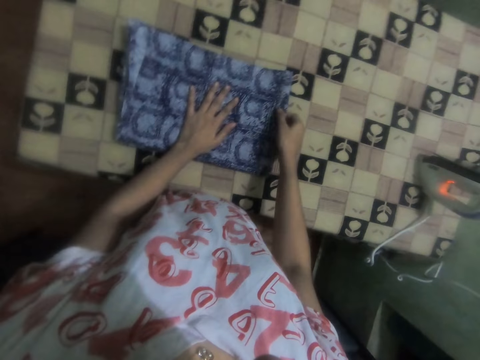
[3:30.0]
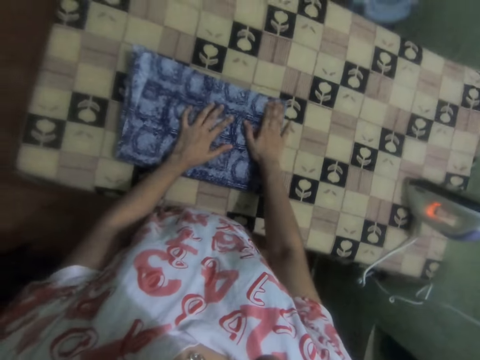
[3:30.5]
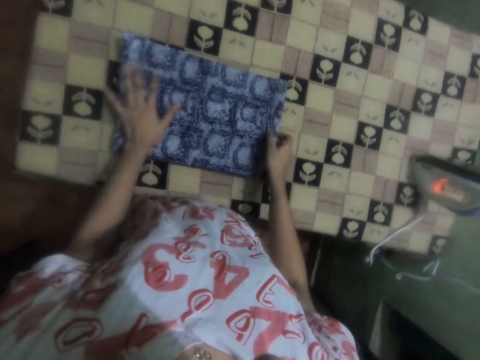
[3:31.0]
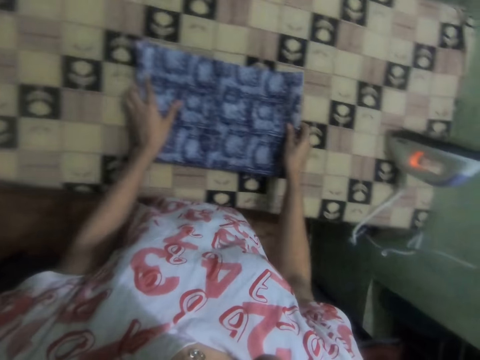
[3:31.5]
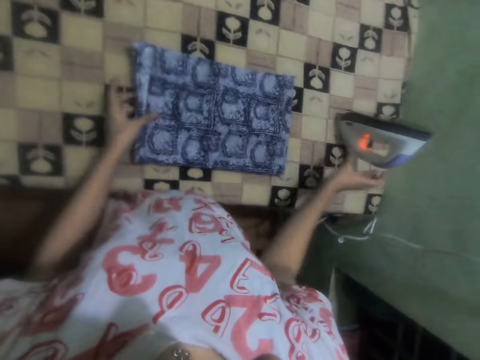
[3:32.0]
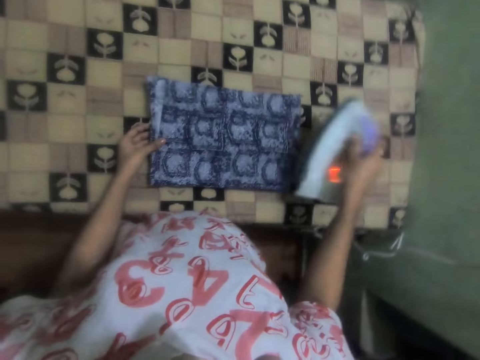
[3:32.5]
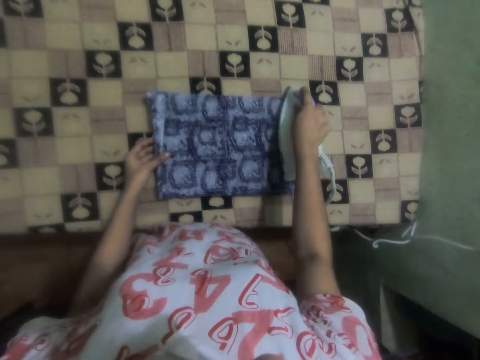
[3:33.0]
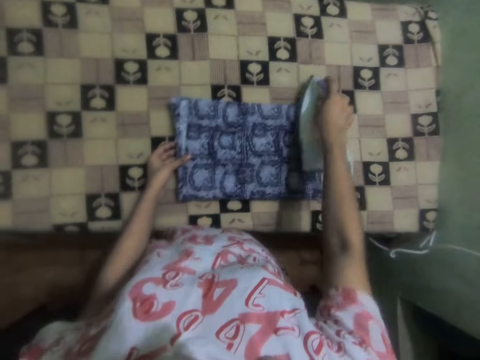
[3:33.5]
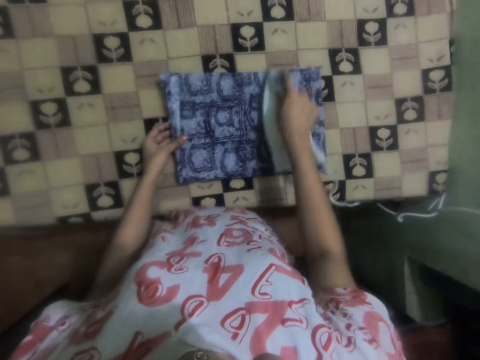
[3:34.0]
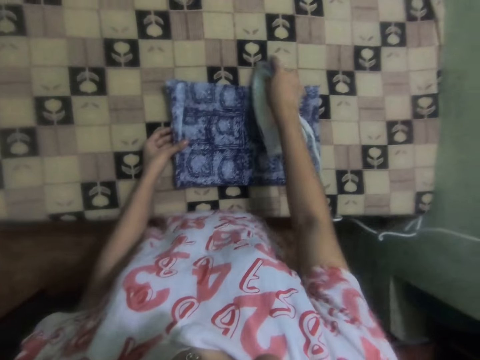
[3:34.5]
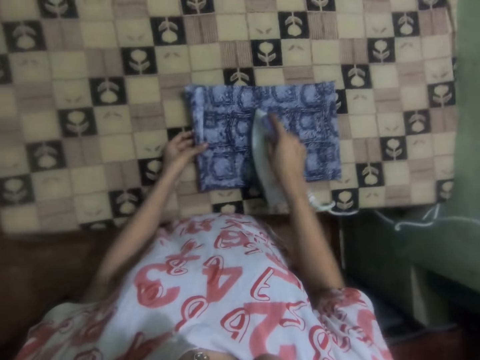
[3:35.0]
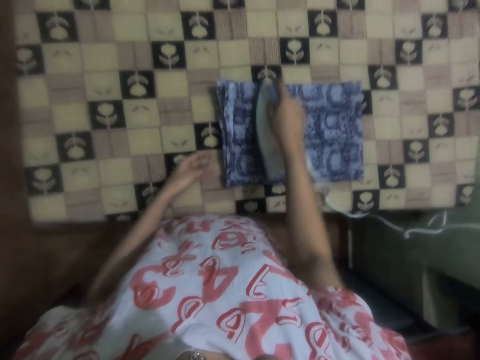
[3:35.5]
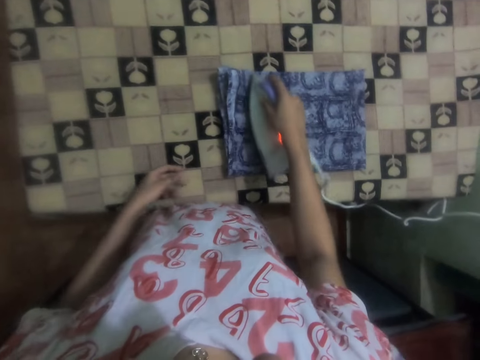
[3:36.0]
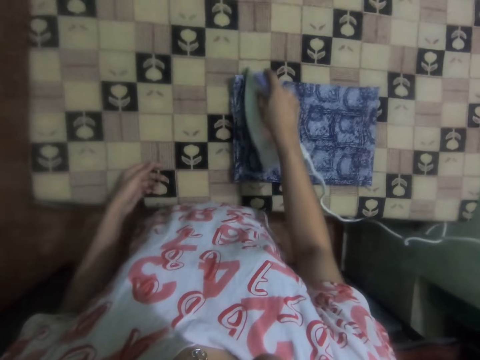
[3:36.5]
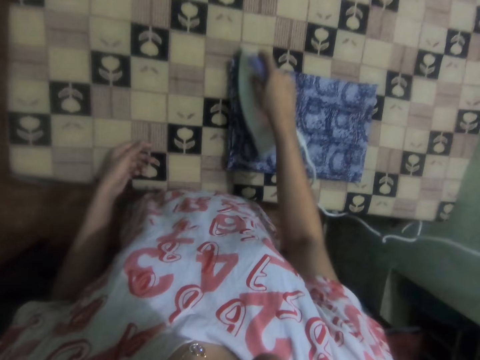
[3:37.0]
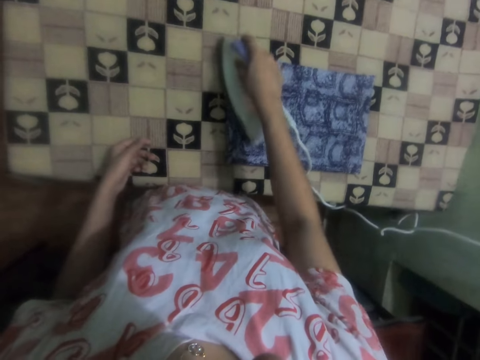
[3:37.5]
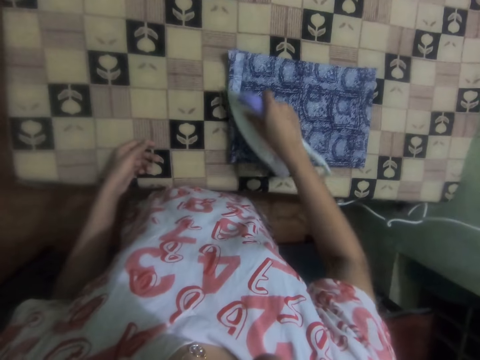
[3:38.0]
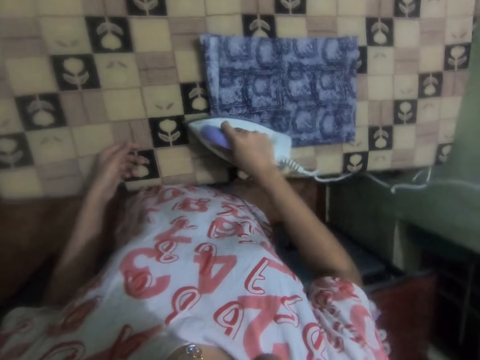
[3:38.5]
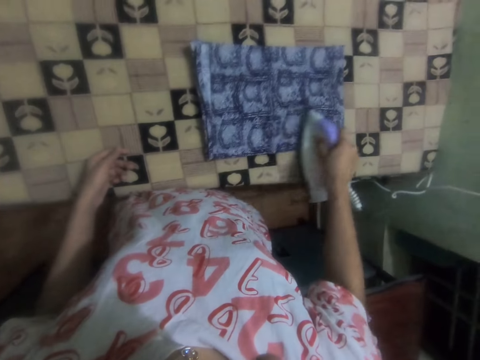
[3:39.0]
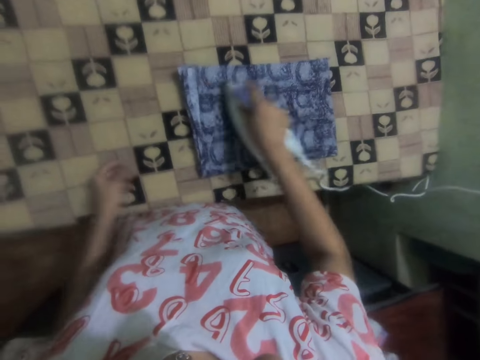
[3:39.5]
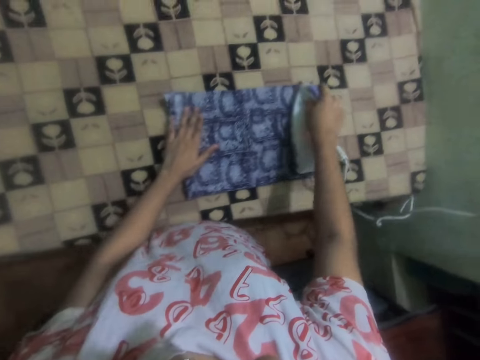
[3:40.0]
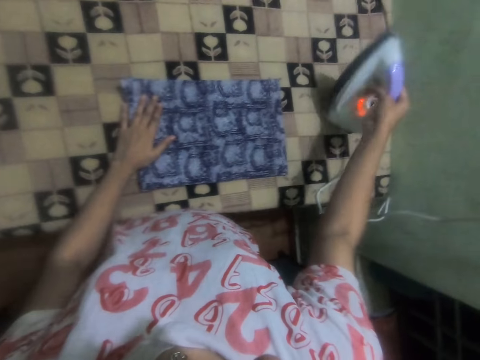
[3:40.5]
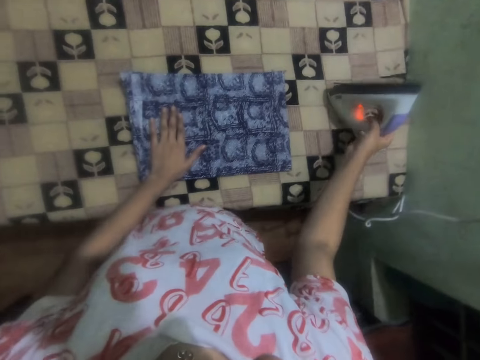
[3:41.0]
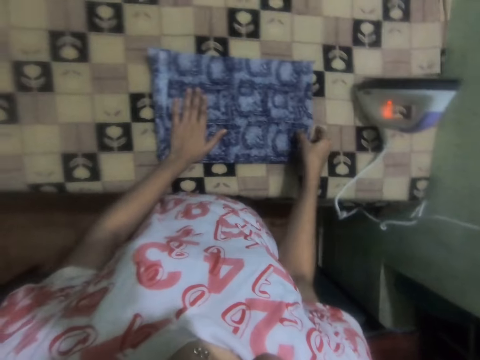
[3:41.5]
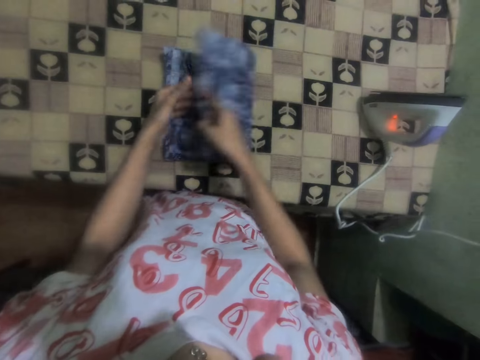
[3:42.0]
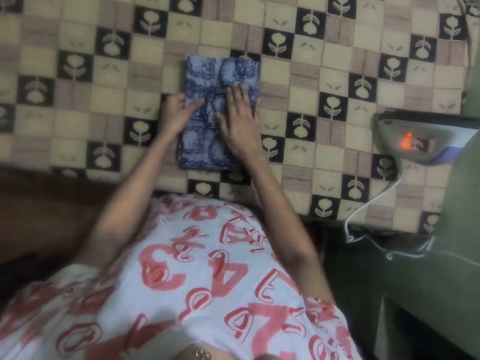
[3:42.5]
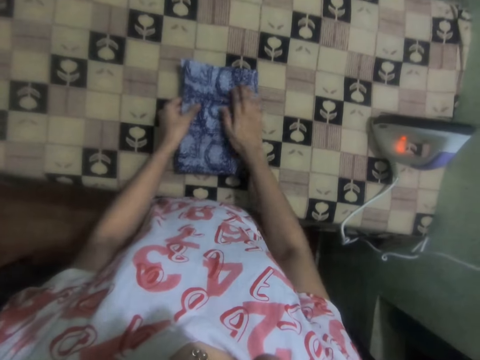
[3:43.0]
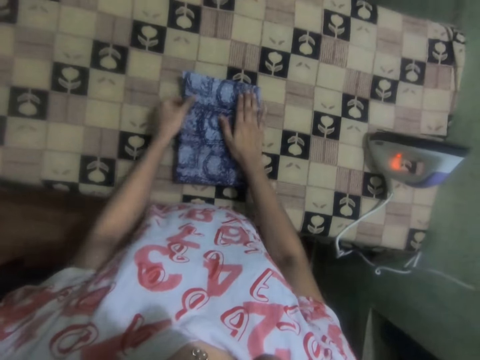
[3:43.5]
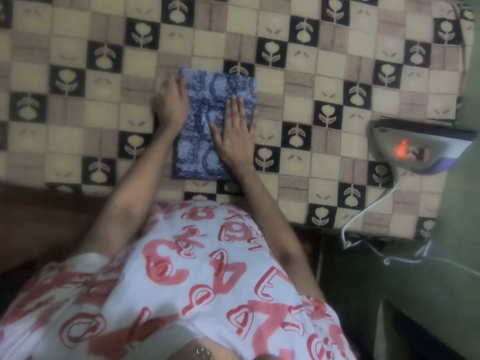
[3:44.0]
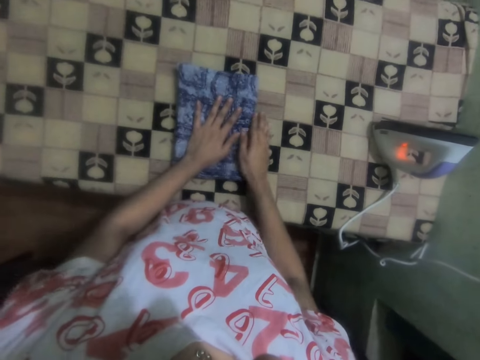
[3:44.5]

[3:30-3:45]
The camera wearer aligns the clothes. They move the clothes on the table. They take the iron box on the table. They iron the clothes with the iron box on the table. They remove the left hand from the clothes. They iron the clothes with the iron box on the table. They lean the left hand on the table. They iron the clothes with the iron box on the table. They put the left hand on the clothes. They put the iron box on the table. They hold the clothes with both hands and fold the clothes. They align the clothes.

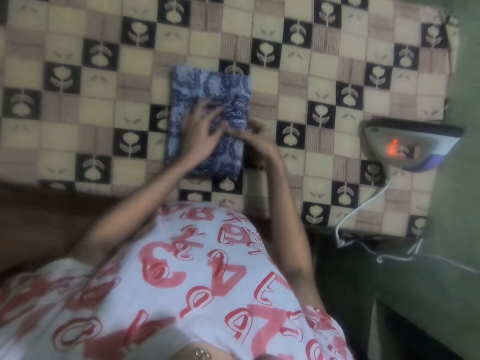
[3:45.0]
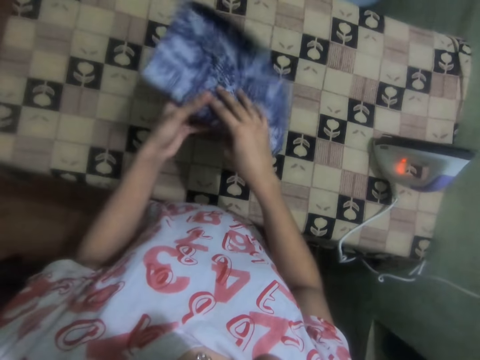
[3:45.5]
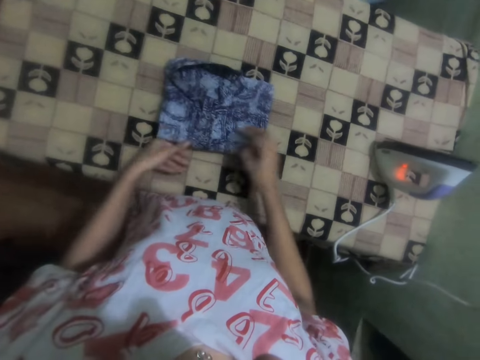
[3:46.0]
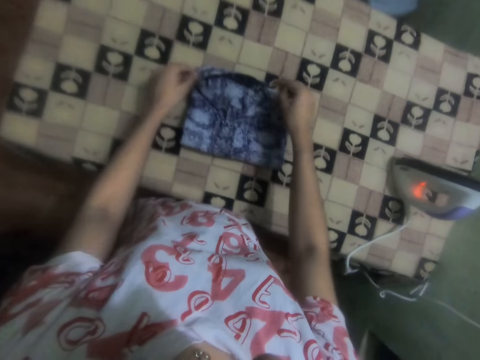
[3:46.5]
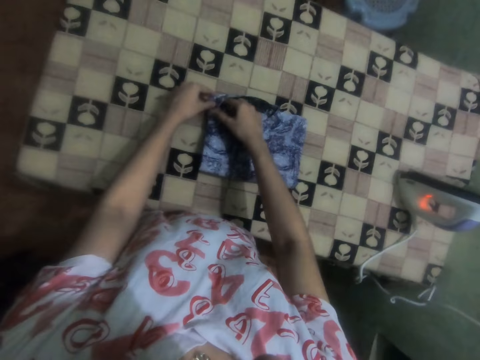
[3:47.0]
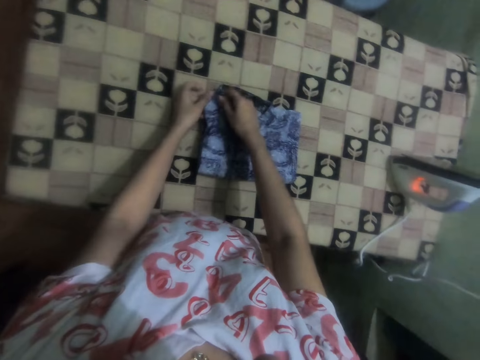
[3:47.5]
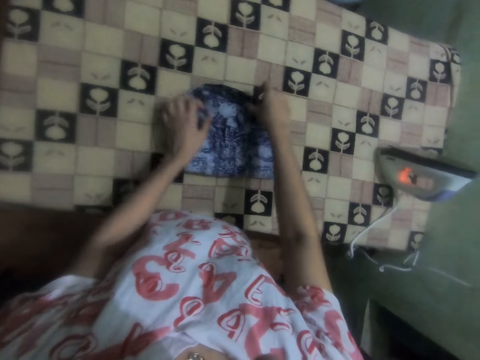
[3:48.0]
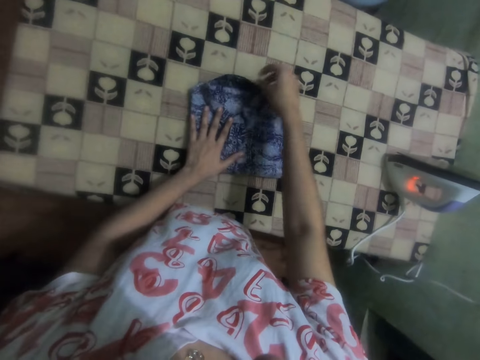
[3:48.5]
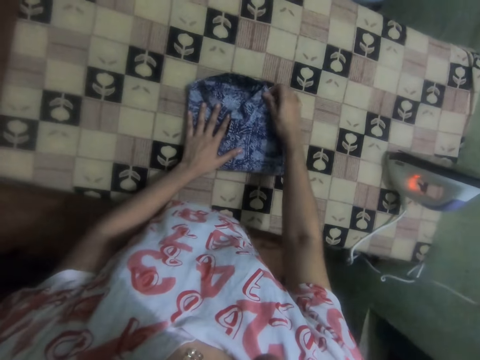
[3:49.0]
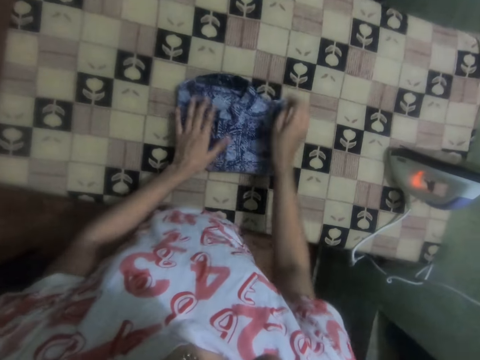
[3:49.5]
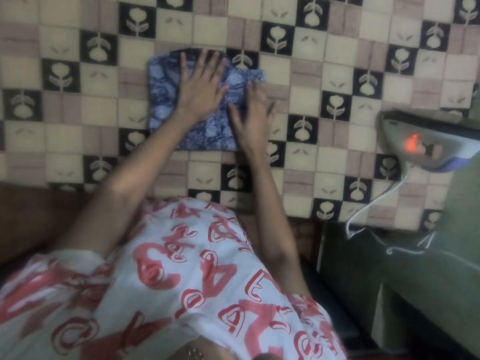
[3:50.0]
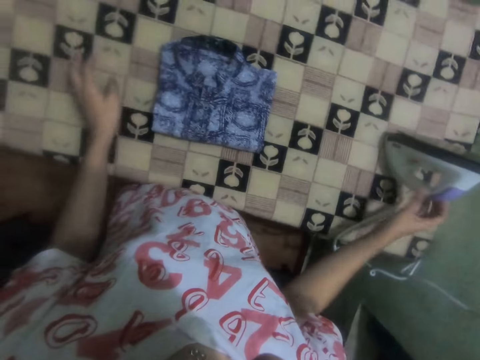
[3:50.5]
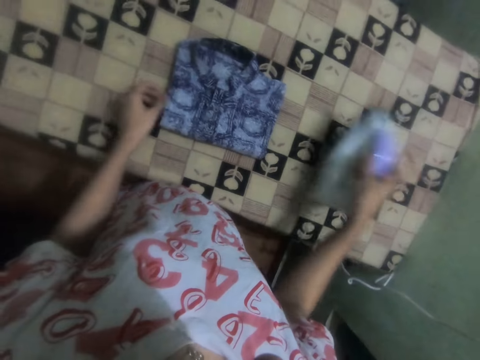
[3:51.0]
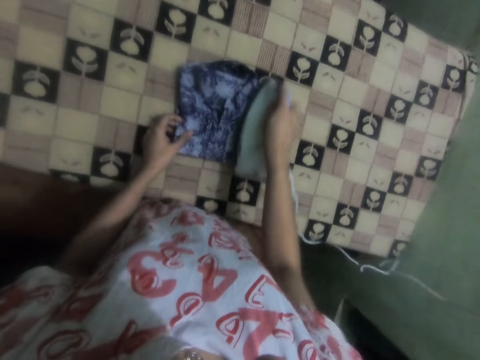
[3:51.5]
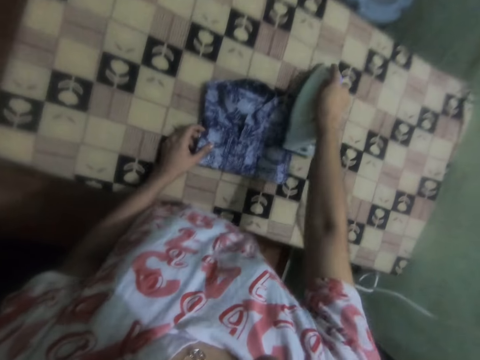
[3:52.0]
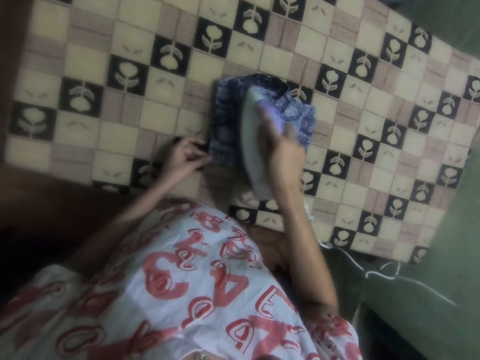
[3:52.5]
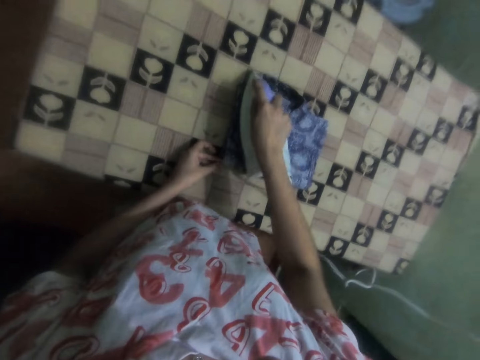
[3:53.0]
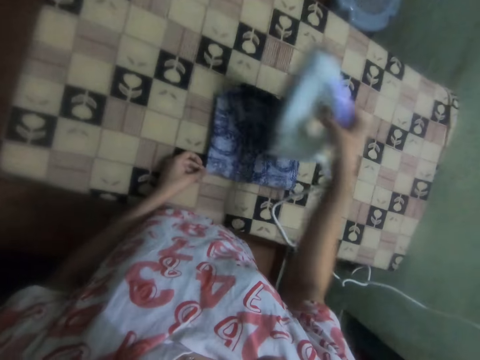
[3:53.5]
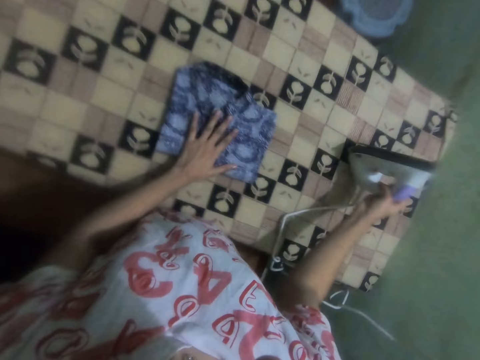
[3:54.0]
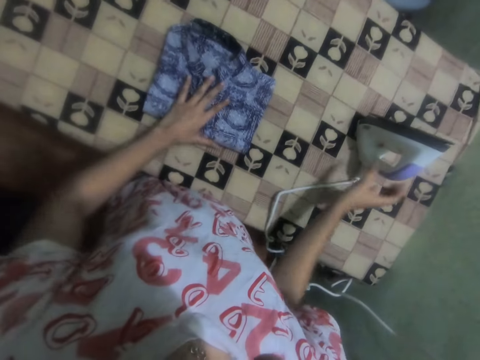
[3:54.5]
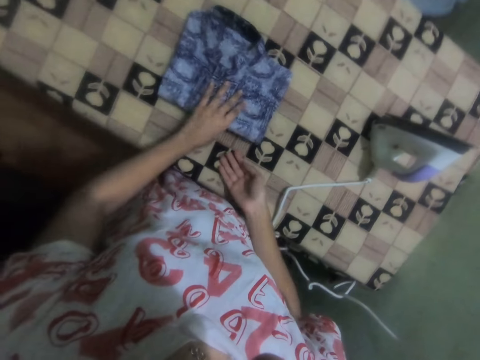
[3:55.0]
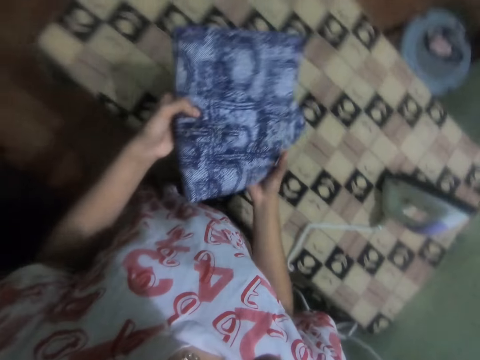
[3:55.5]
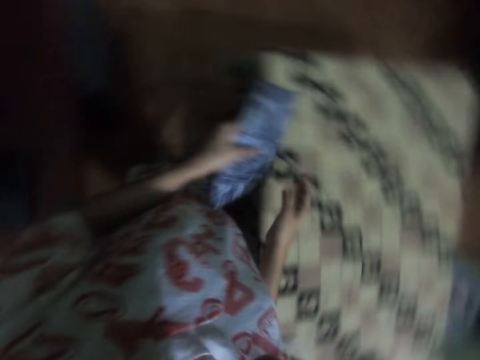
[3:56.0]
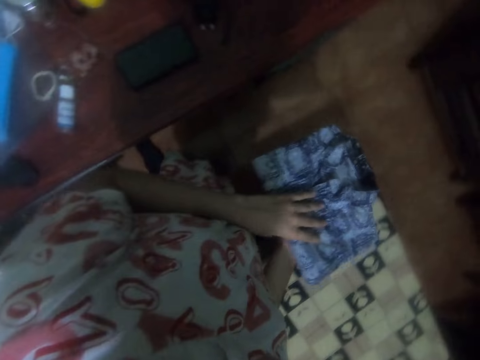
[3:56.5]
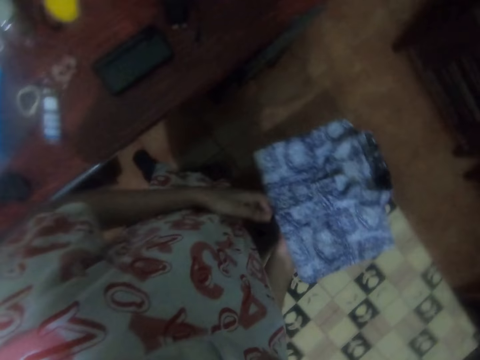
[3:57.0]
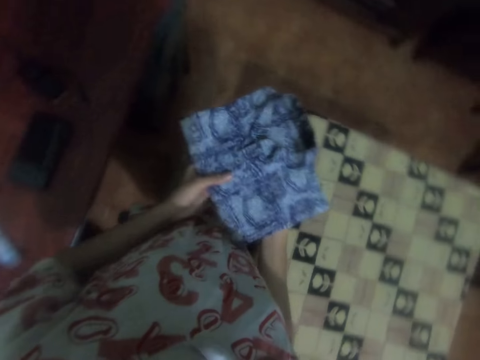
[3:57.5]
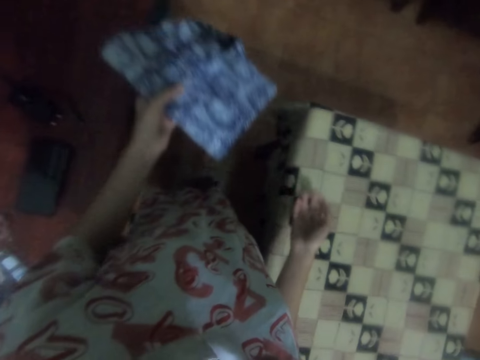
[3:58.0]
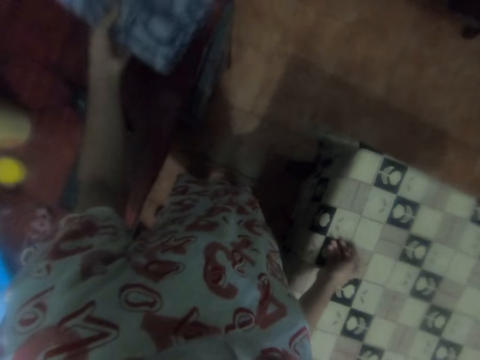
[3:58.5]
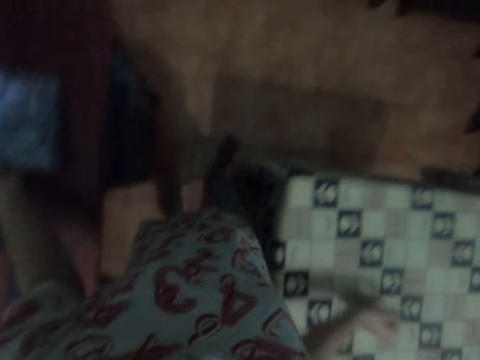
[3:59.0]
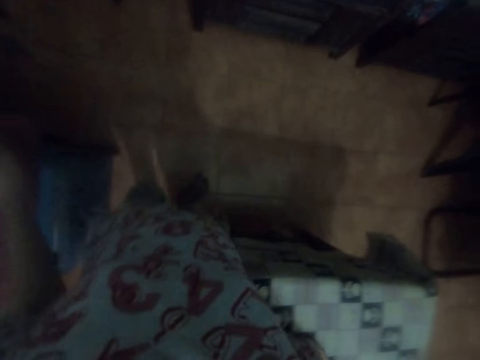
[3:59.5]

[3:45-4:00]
The camera wearer turns the clothes on the ironing board. They put the clothes on the table. They align the clothes. They remove the left hand from the clothes, take the iron box, and touch the clothes with the left hand. They iron the clothes with the iron box on the table. They put the iron box on the table. They put the left hand on the clothes. They take the clothes on the table with both hands. They look around in a room. They turn the clothes. They hold the clothes well. They hold the clothes with the left hand. They put the clothes on the table. They walk around.
